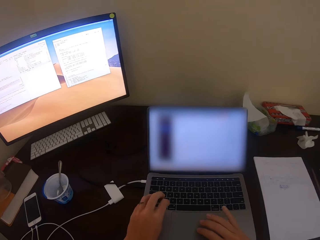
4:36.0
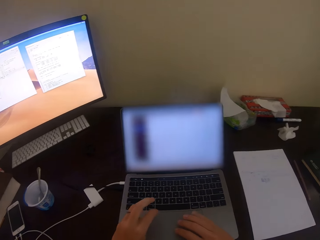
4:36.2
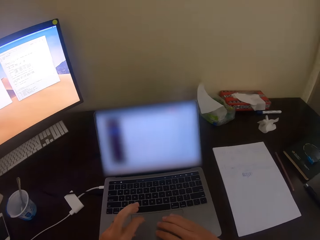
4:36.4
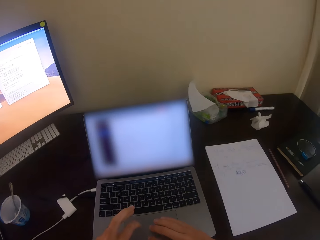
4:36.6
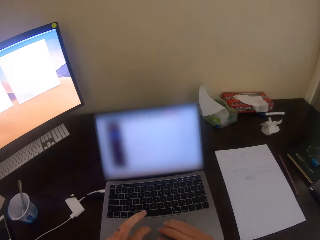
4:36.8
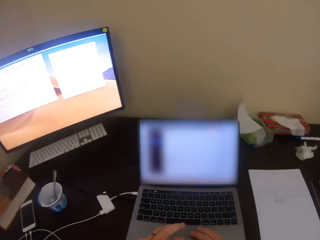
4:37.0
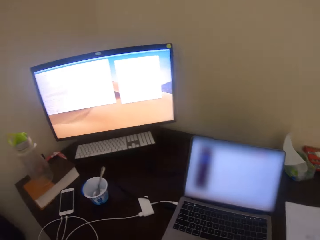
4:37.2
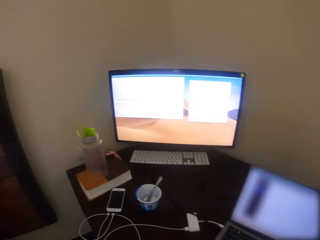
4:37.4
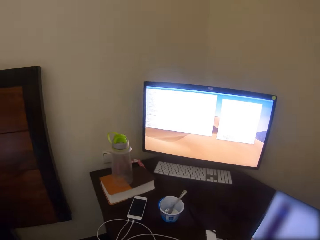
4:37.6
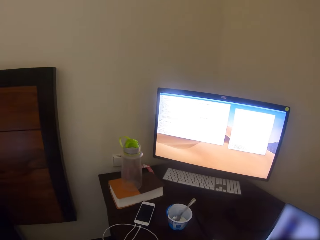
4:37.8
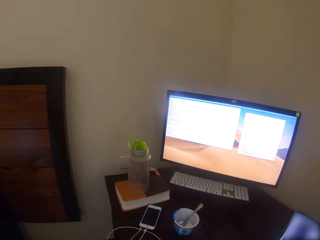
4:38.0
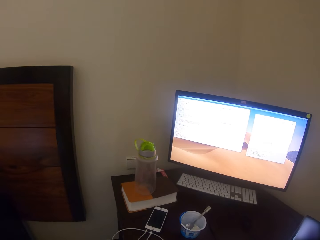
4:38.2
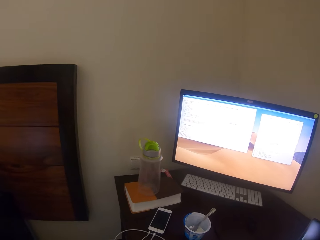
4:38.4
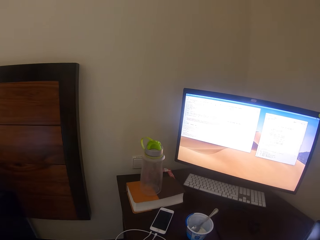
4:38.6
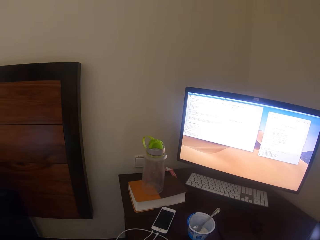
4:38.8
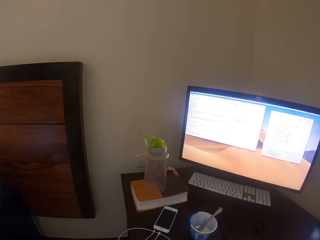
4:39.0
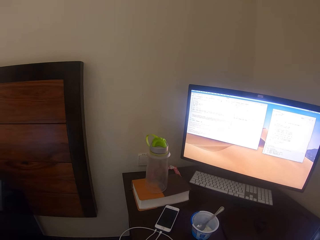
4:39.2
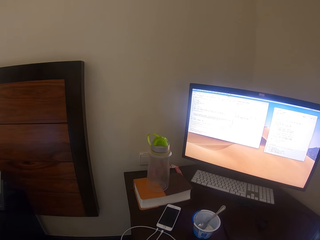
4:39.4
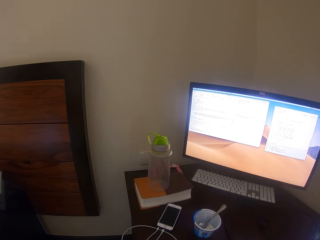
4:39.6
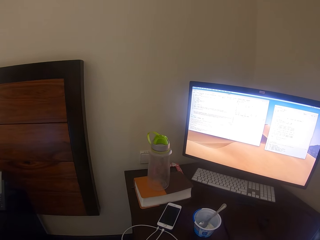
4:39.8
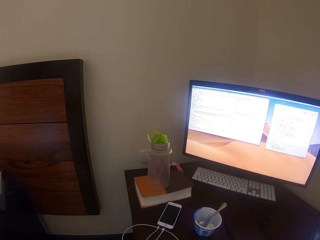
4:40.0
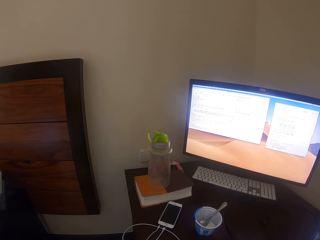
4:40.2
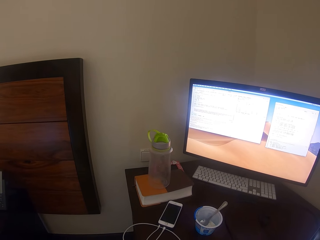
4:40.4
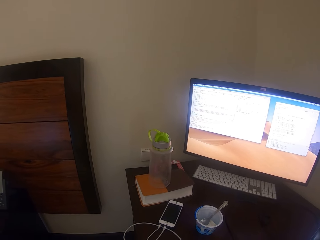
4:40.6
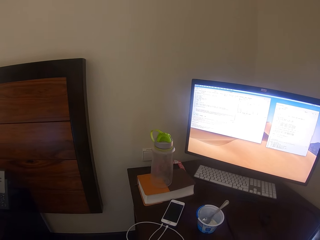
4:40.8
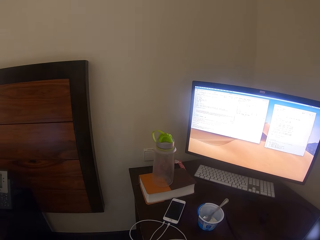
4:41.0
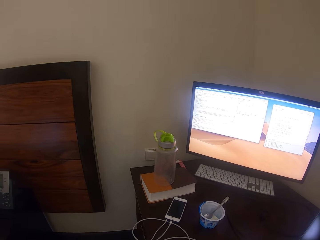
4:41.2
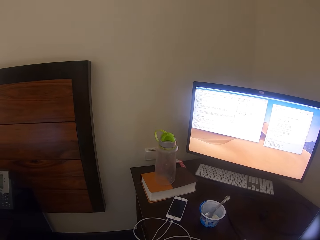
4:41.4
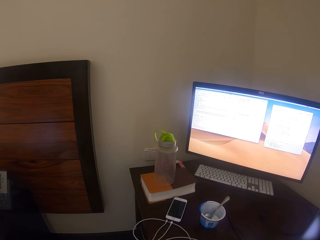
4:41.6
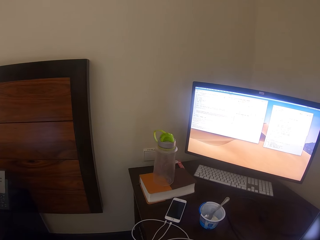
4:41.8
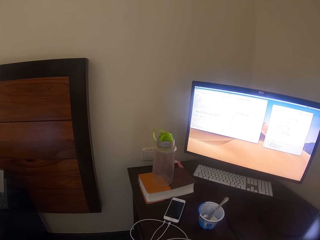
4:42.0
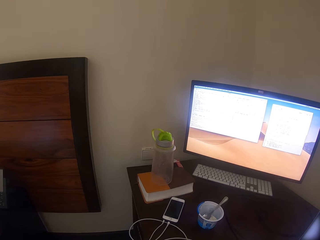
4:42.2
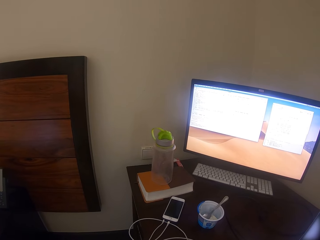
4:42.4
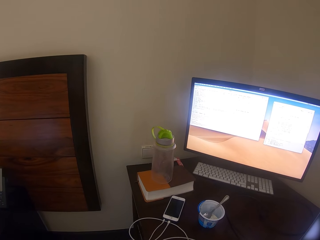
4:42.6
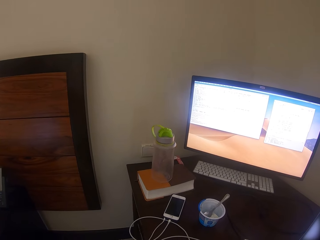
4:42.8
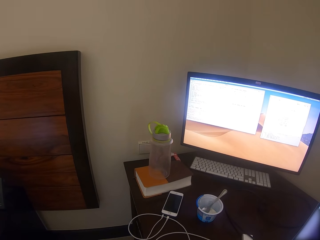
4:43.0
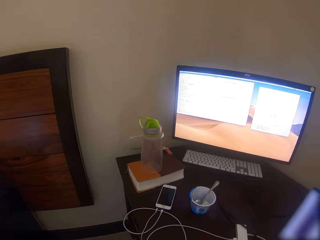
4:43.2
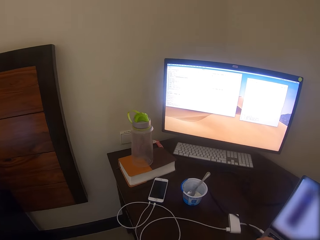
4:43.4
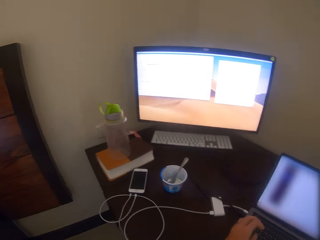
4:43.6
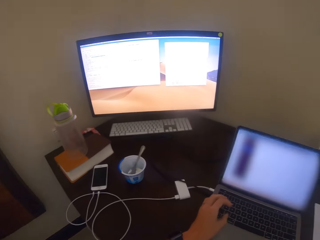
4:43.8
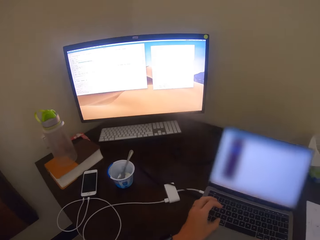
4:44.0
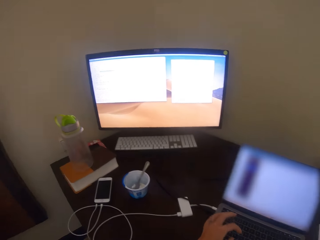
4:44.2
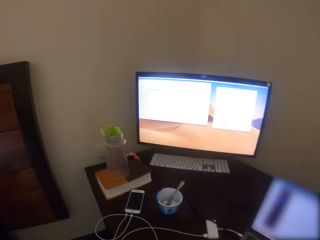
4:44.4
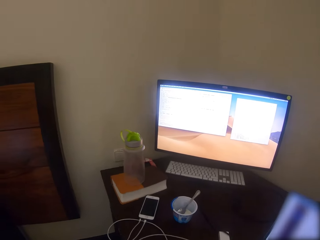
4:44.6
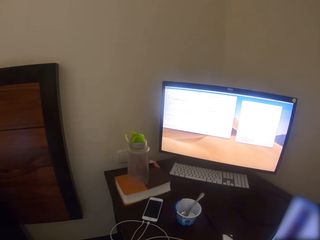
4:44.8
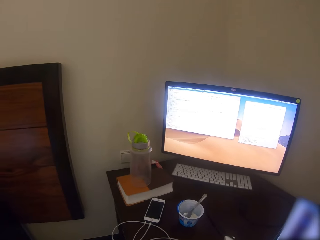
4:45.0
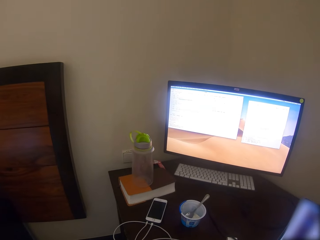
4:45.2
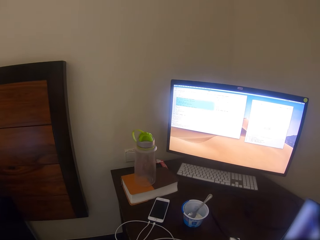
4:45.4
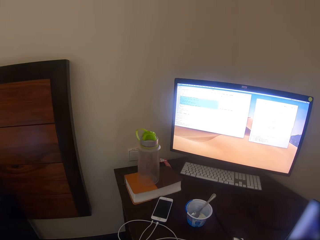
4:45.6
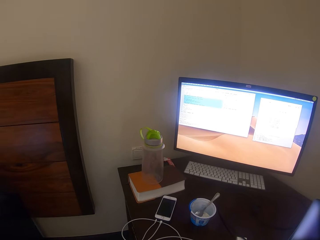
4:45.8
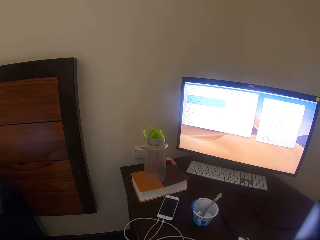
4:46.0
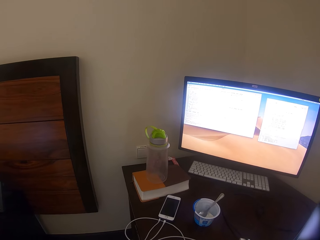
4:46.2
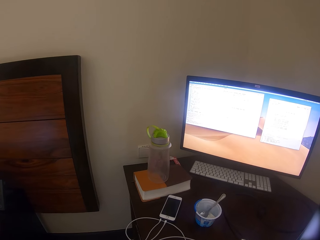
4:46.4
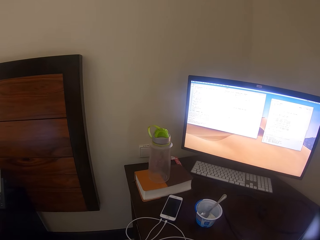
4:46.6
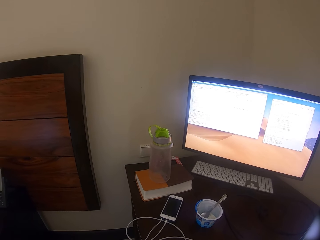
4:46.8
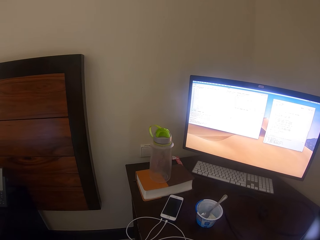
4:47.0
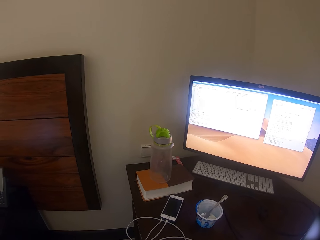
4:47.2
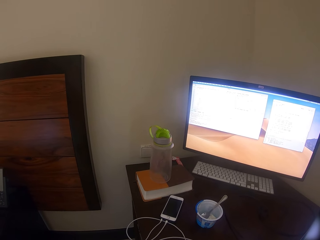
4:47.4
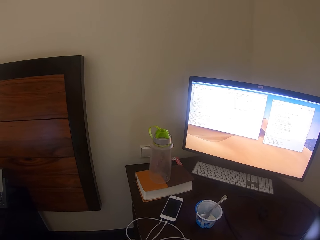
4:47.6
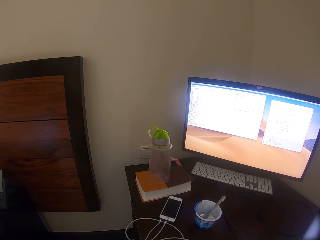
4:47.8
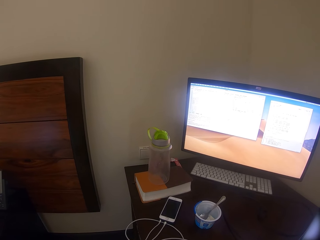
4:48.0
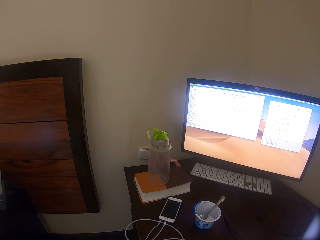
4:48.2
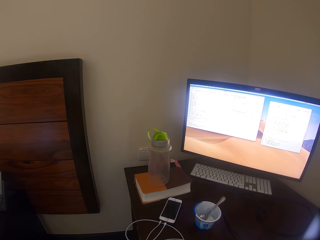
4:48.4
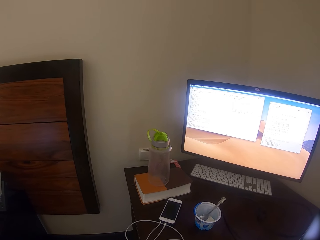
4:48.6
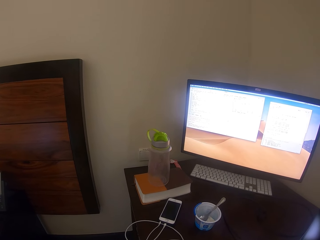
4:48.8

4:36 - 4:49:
The camera wearer turns to the monitor. They operate the monitor. They operate the monitor again.

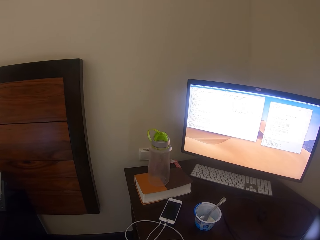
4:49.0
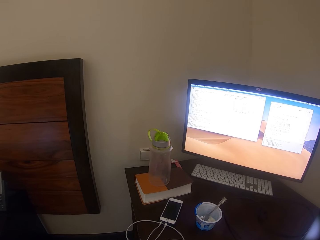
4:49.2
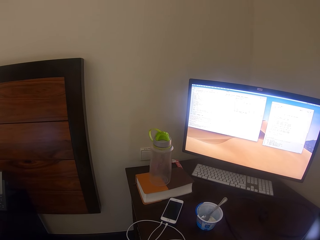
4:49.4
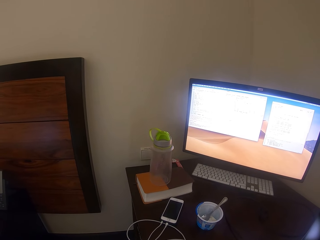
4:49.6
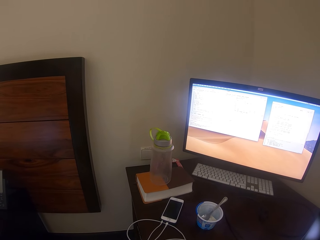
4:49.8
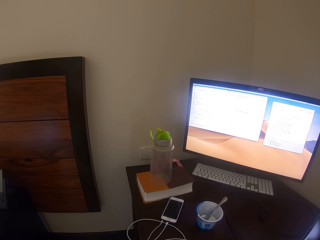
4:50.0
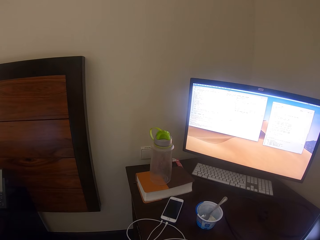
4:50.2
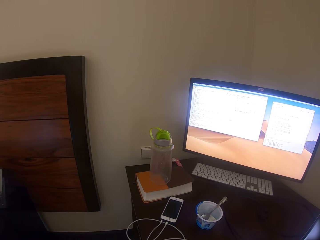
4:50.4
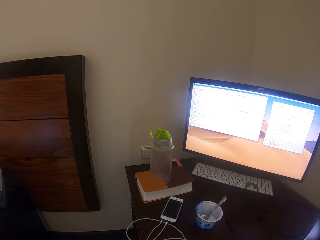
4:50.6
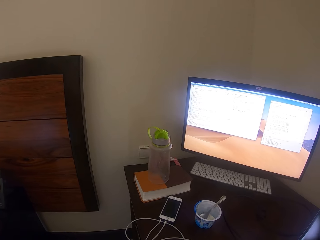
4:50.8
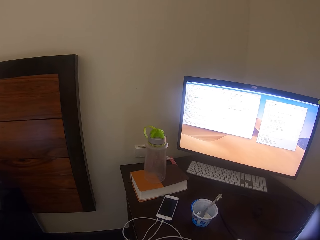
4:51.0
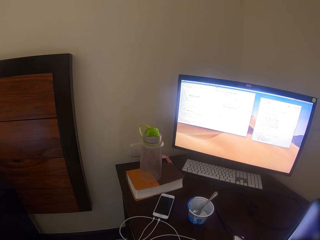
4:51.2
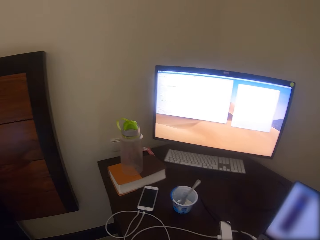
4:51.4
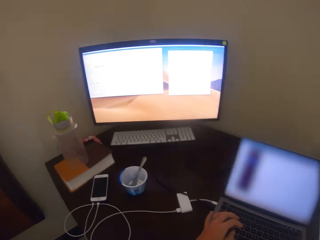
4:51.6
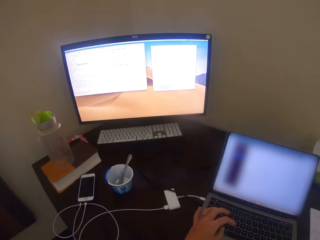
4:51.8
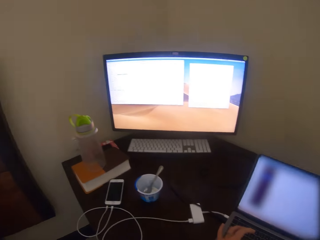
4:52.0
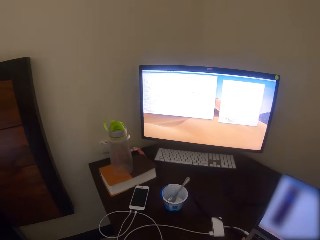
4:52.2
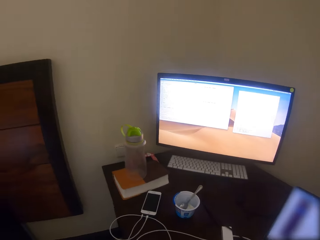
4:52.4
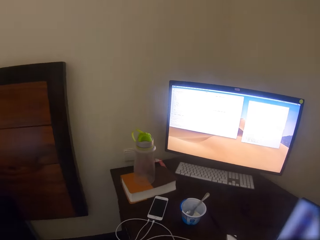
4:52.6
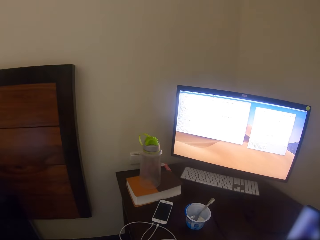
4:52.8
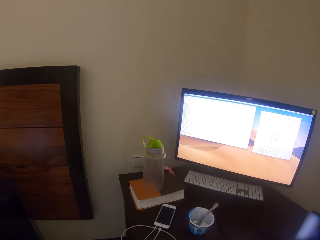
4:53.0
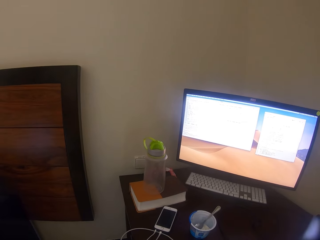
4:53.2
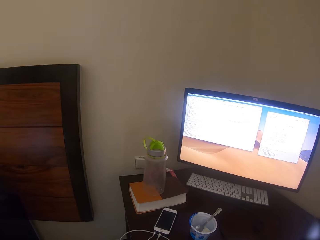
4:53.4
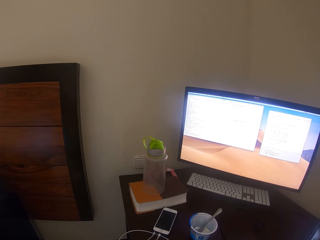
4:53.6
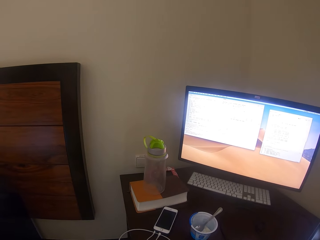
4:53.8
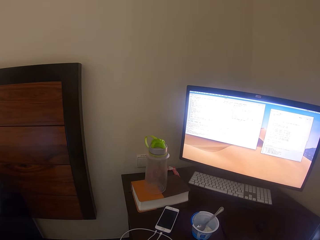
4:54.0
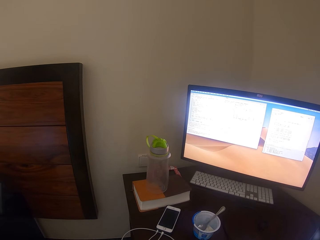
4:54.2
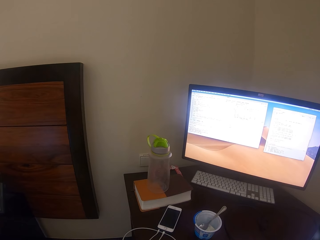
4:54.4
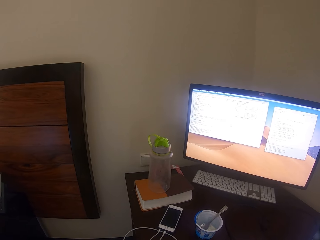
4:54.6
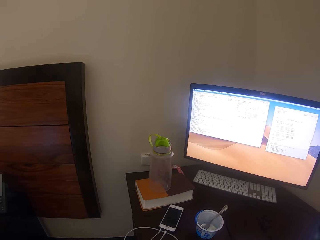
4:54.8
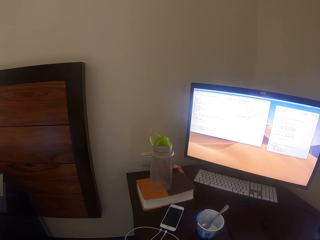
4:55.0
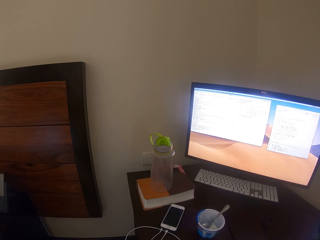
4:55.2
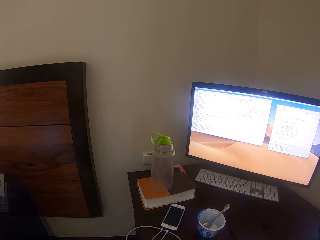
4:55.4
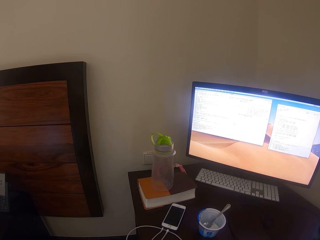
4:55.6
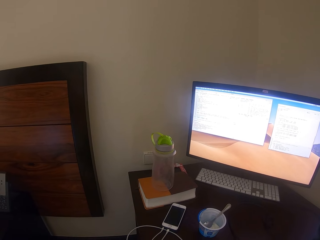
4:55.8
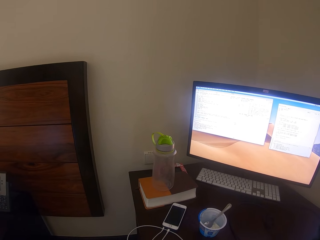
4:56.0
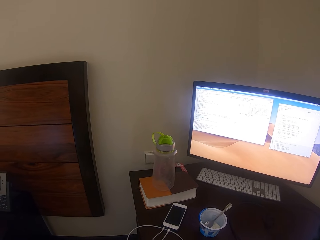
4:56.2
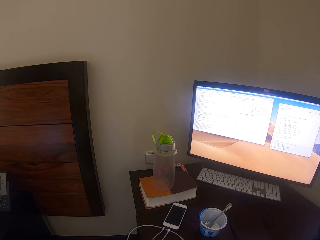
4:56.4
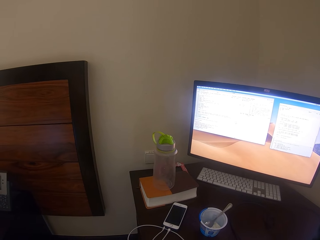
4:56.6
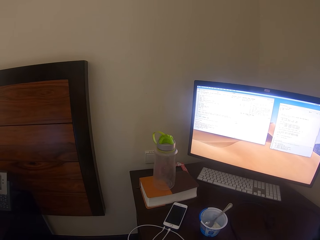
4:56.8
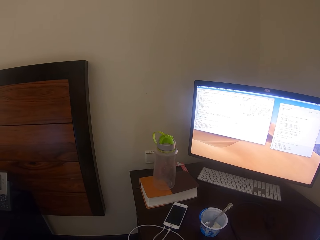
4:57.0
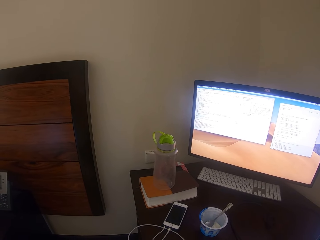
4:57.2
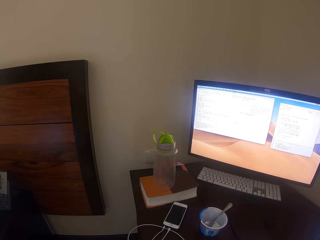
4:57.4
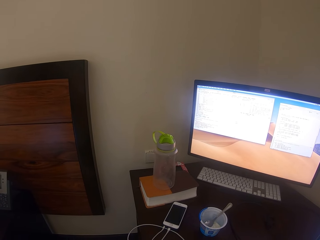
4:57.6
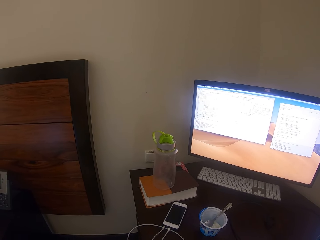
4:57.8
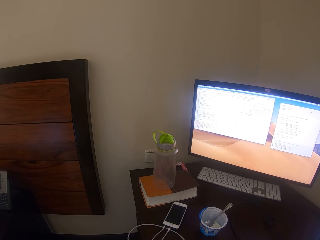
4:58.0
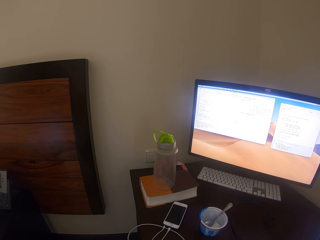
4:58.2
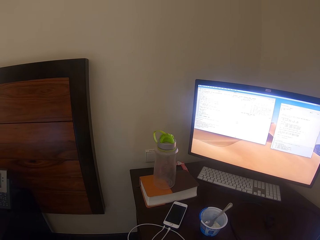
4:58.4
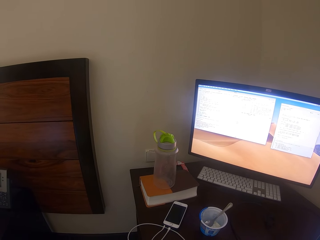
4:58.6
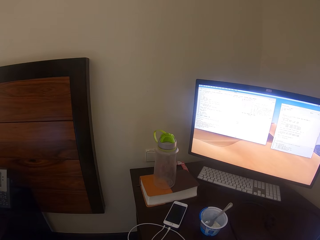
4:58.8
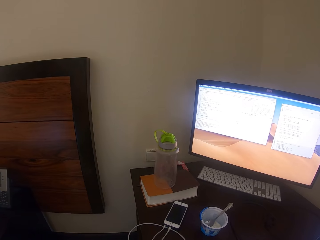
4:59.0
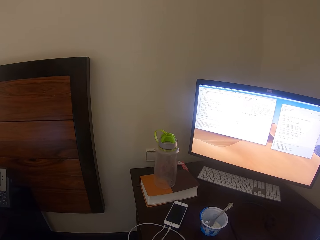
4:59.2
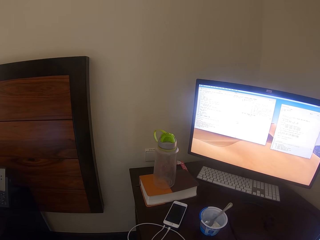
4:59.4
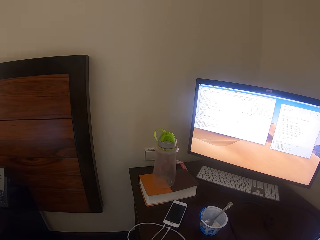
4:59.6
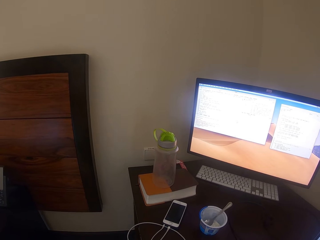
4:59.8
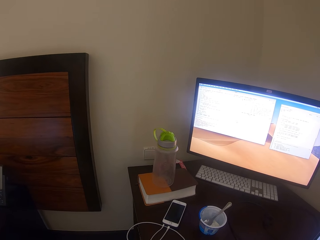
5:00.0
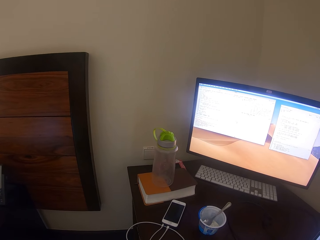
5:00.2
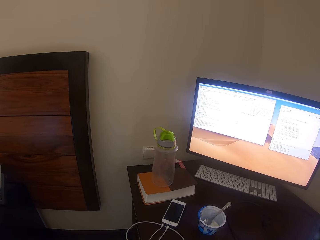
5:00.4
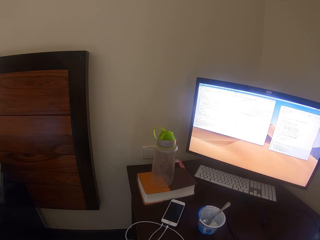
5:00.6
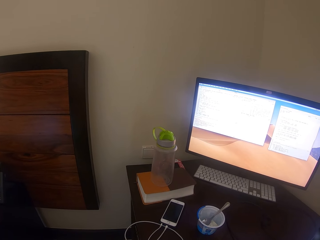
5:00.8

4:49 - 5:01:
The camera wearer turns to the laptop. They turn to the monitor. They operate the monitor.
